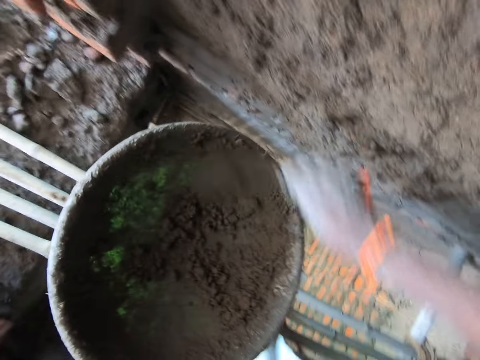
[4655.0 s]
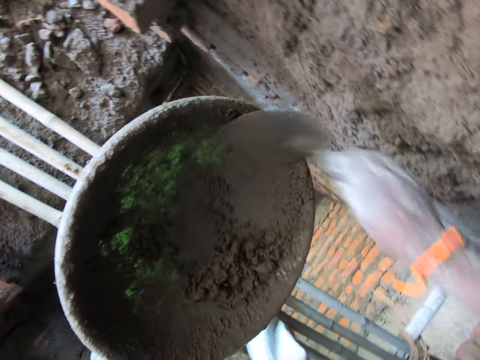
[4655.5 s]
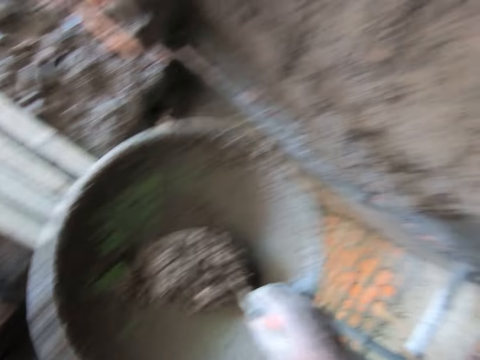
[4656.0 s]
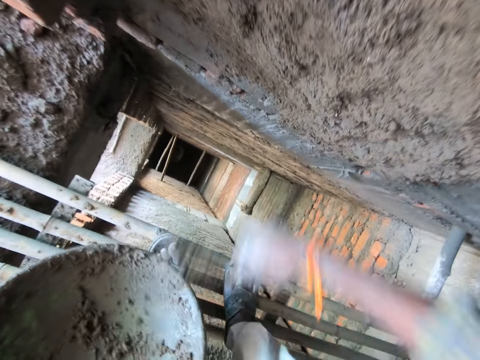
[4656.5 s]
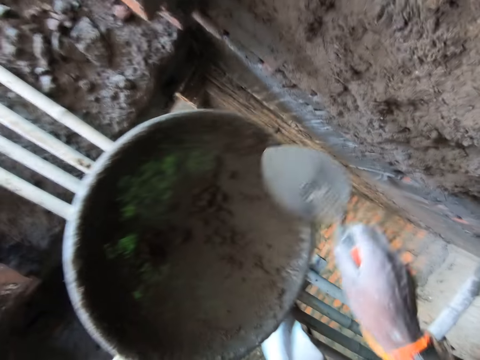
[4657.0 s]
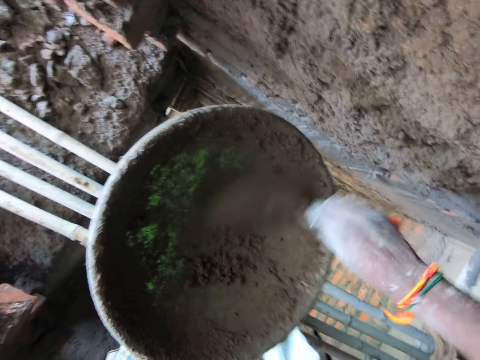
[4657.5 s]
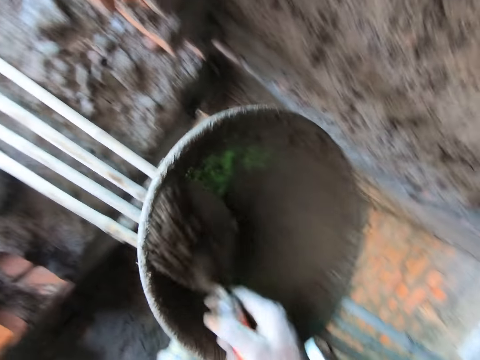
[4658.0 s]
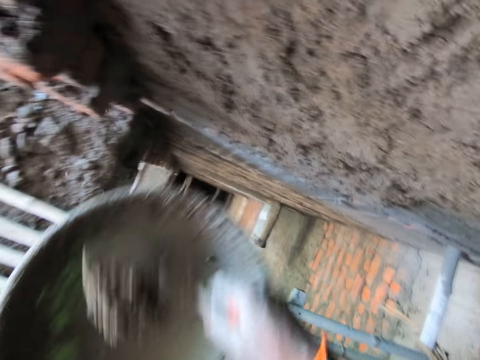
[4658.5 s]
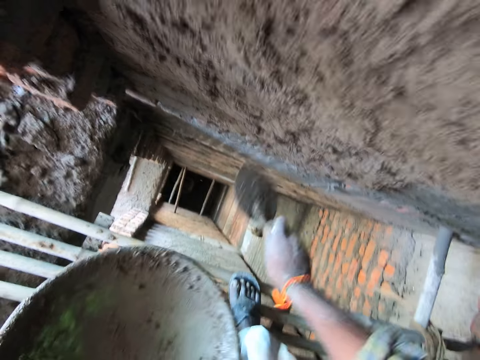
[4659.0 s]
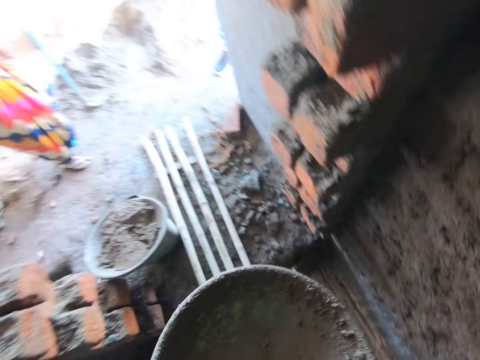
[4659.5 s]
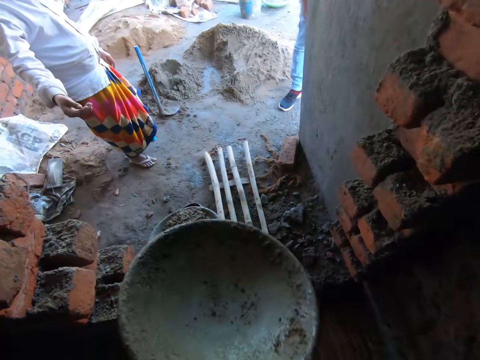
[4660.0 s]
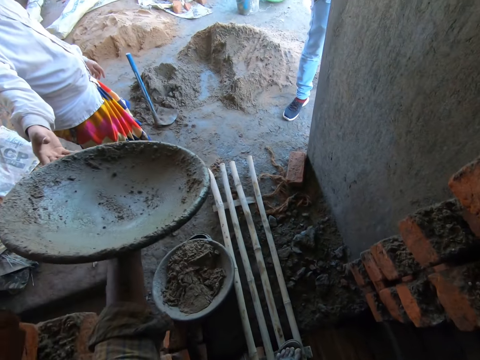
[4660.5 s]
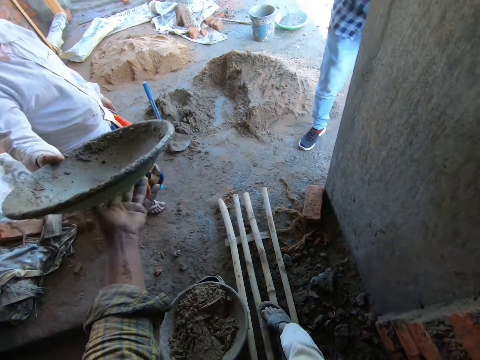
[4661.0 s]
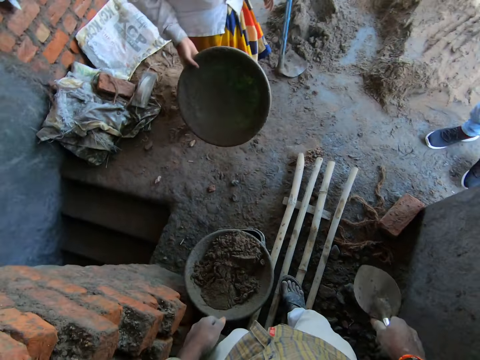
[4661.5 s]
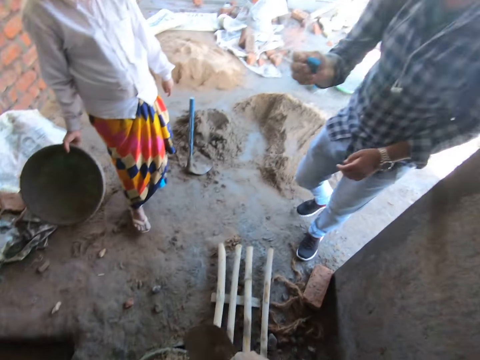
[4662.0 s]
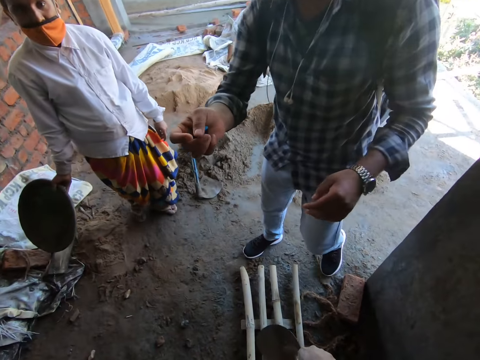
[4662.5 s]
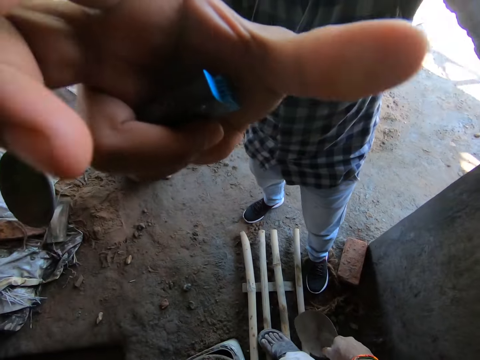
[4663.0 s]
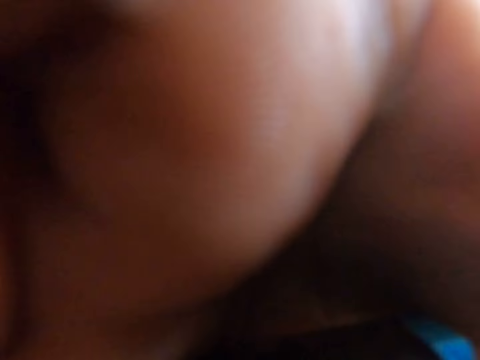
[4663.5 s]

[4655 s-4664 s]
The camera wearer throws cement or mortar on a wall with a brick trowel. He scoops the mortar from the head pan with the trowel in his right hand. He throws the mortar on the wall of the building with the trowel in his right hand. He scoops the mortar from the head pan with the trowel in his right hand. He throws the mortar on the wall of the building with the trowel in his right hand. He passes the head pan to a woman with his left hand. A man touches the camera on the camera wearer's head with his right hand.
